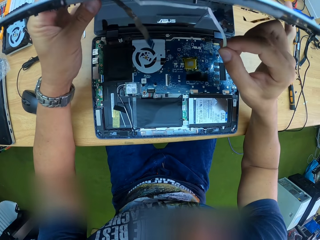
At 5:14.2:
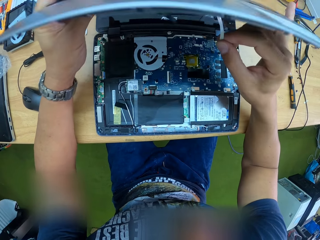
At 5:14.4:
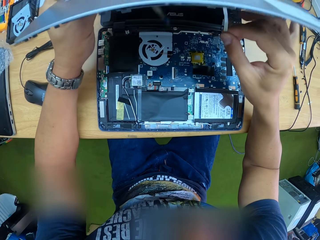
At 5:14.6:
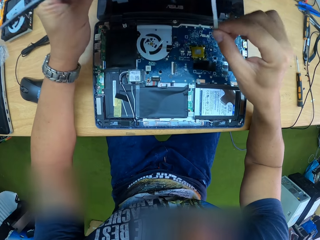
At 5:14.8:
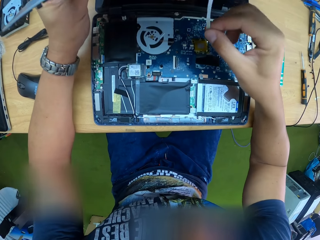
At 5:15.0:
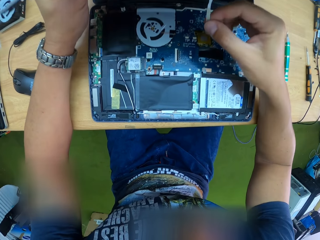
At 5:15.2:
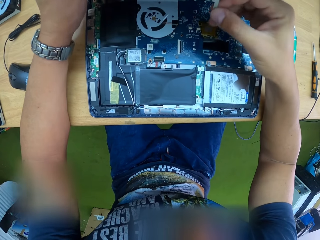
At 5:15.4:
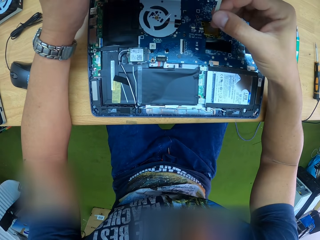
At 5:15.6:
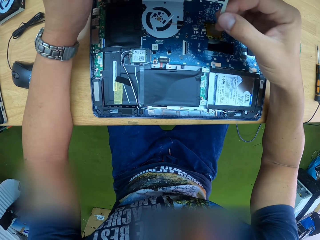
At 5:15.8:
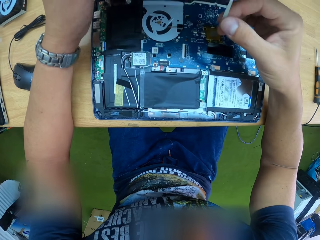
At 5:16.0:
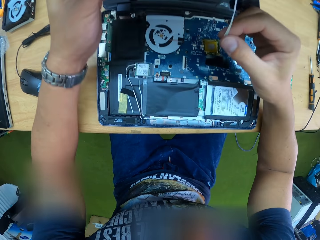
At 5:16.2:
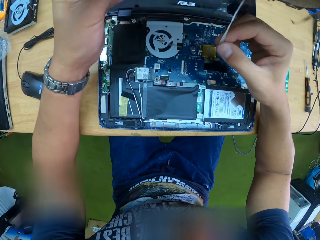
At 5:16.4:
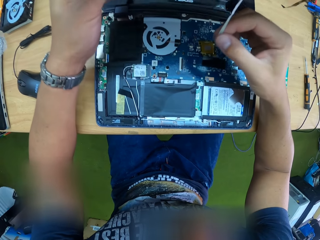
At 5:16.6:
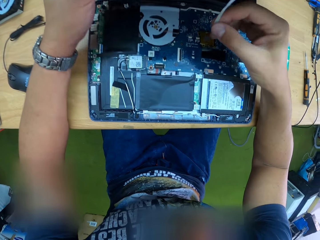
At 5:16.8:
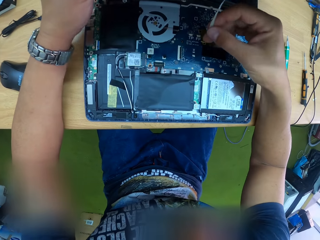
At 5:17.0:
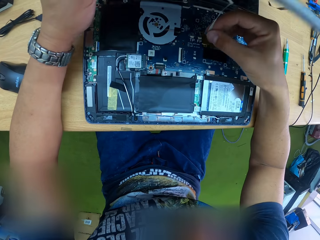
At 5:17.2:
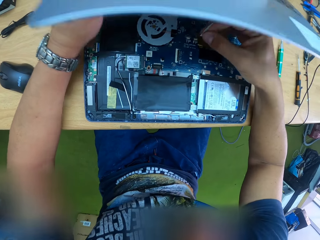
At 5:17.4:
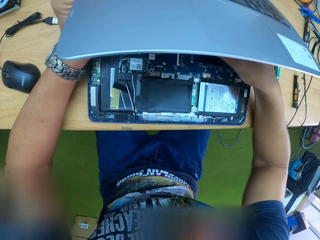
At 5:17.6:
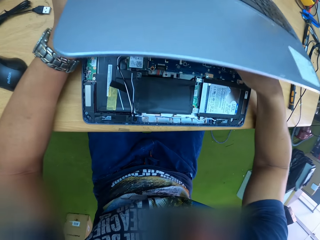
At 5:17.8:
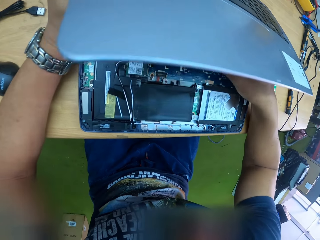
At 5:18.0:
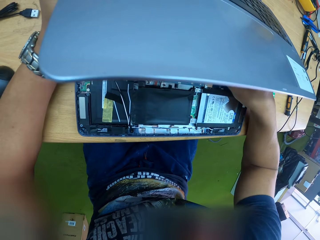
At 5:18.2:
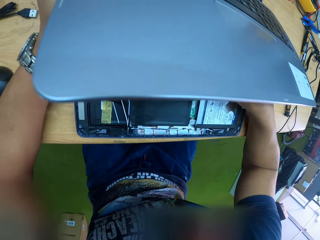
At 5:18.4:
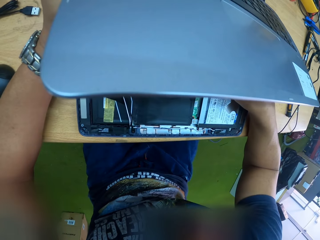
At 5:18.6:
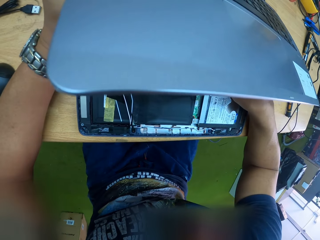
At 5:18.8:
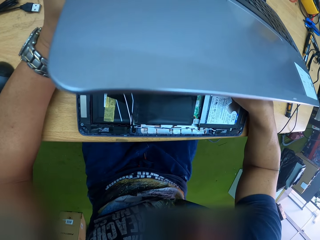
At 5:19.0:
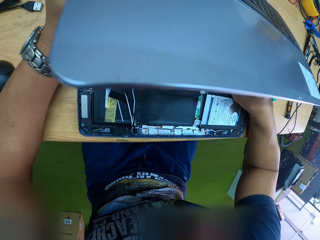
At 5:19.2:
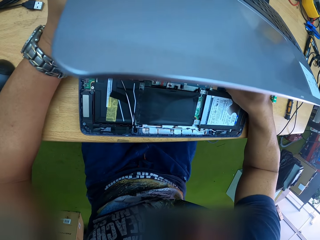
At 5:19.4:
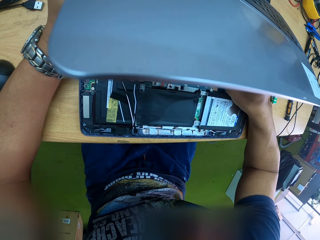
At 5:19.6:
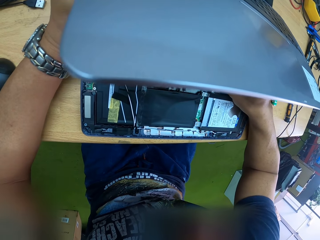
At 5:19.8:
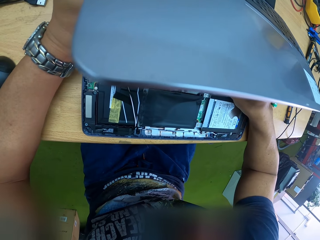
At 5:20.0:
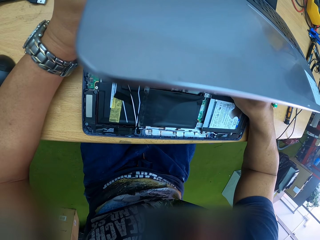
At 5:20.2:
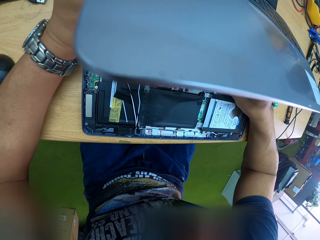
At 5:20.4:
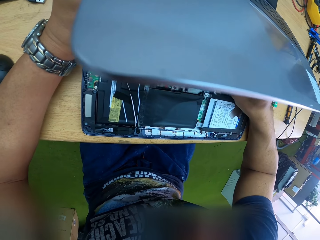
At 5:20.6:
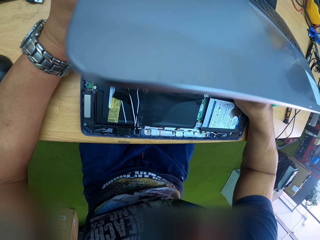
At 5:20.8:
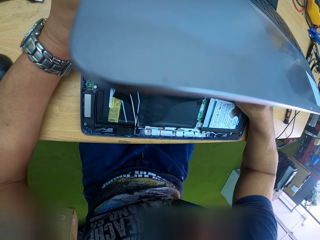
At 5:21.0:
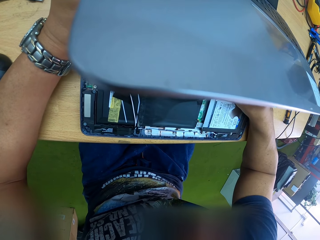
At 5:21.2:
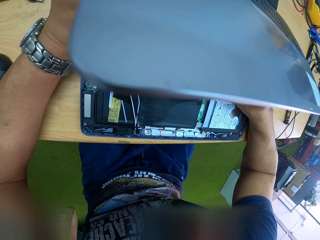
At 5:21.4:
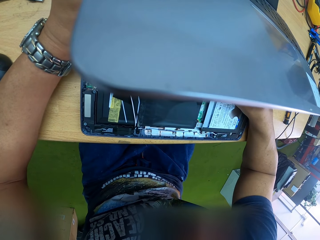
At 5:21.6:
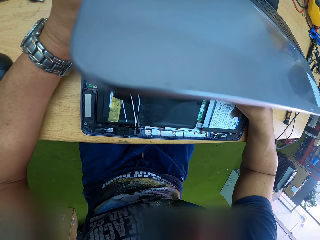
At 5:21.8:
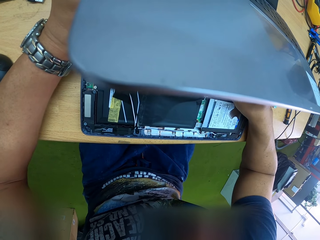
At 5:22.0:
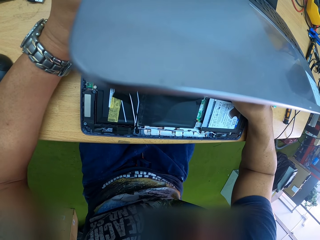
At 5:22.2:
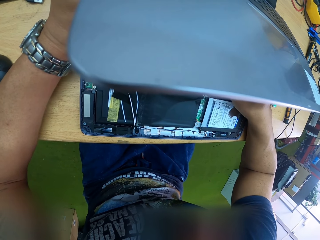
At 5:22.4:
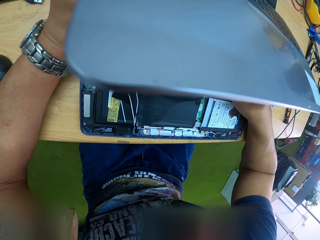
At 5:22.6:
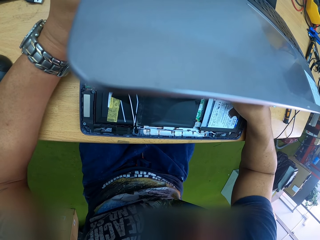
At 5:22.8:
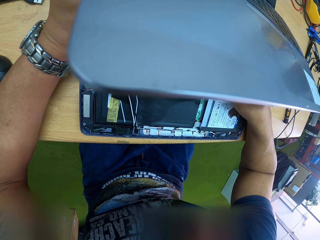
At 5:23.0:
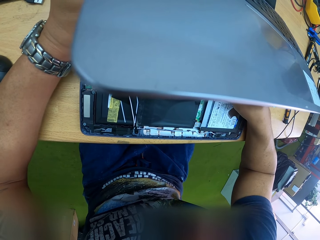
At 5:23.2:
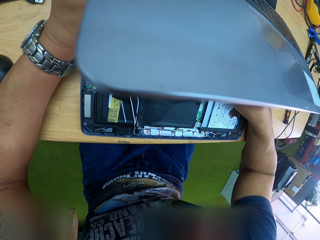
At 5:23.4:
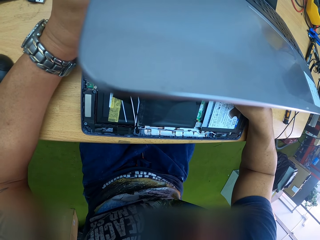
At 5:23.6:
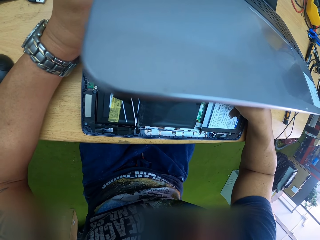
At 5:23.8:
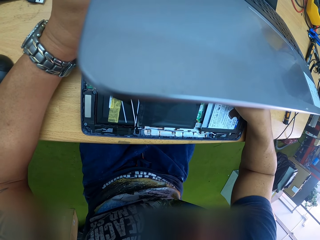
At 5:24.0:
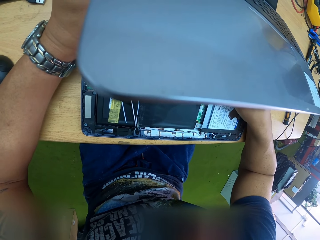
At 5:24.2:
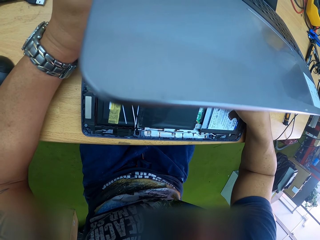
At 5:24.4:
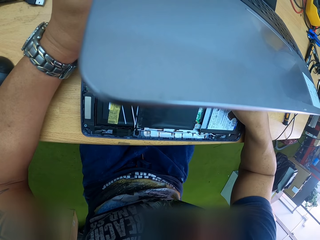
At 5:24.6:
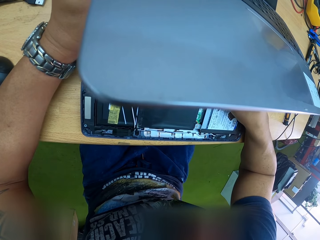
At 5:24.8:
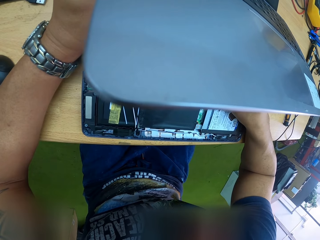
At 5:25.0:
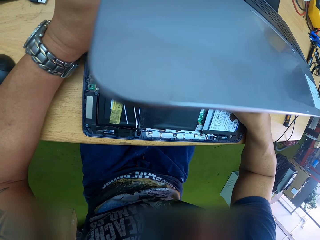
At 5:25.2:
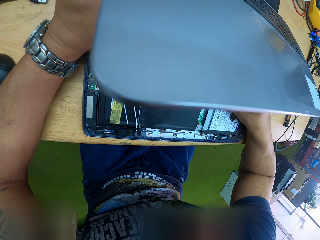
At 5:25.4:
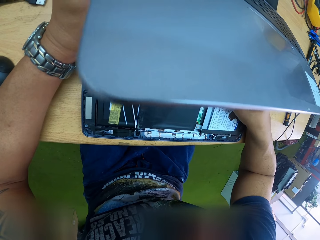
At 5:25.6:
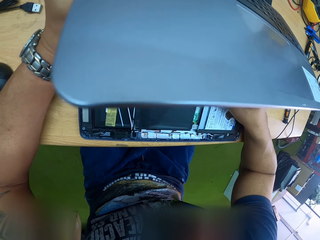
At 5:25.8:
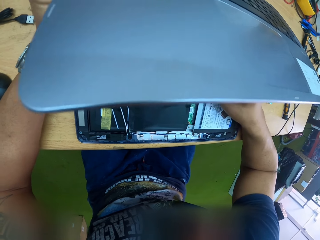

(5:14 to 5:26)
The camera wearer attaches the flexible ribbon cable to the system board with his right hand. He fixes the palm rest assembly on the system board.

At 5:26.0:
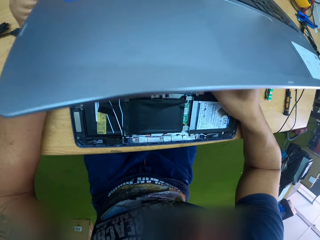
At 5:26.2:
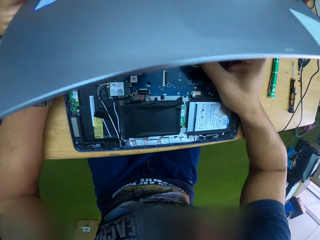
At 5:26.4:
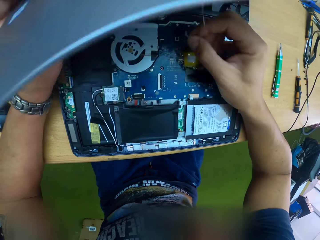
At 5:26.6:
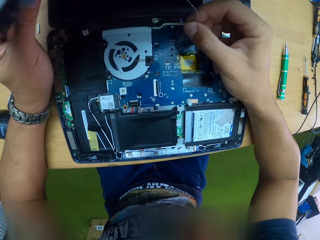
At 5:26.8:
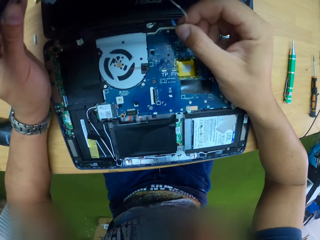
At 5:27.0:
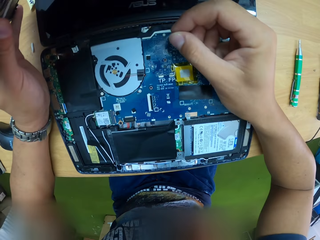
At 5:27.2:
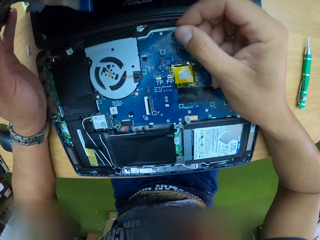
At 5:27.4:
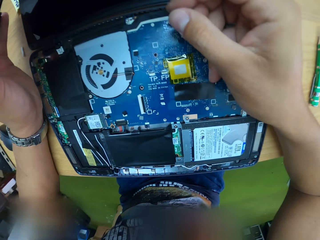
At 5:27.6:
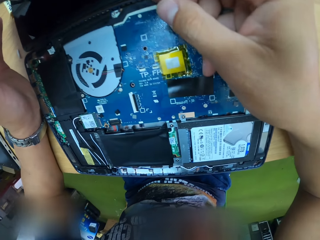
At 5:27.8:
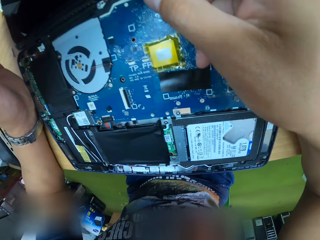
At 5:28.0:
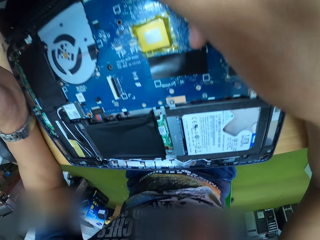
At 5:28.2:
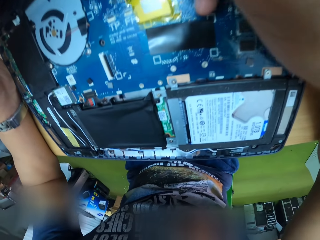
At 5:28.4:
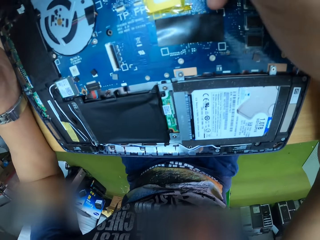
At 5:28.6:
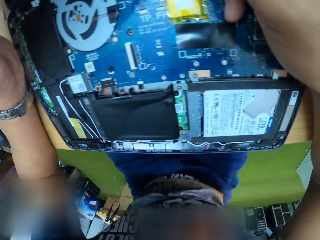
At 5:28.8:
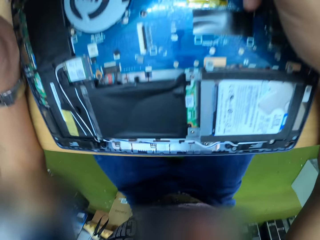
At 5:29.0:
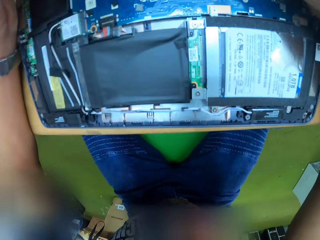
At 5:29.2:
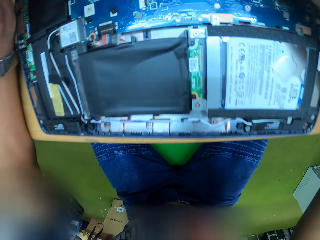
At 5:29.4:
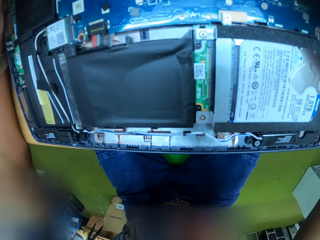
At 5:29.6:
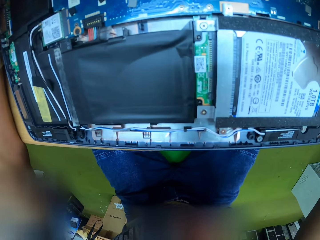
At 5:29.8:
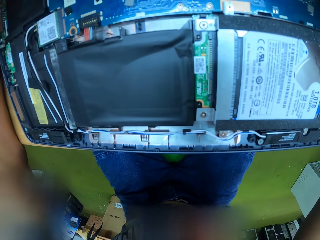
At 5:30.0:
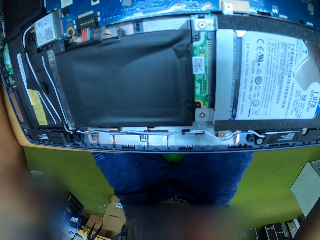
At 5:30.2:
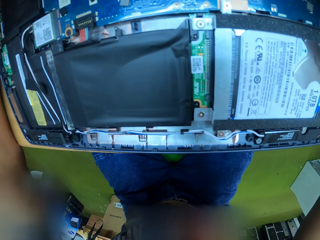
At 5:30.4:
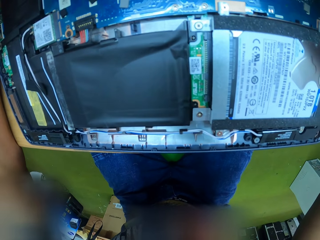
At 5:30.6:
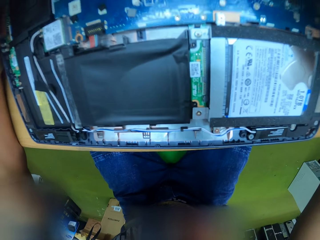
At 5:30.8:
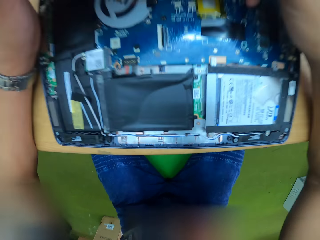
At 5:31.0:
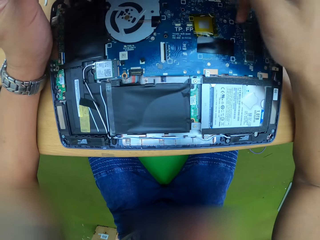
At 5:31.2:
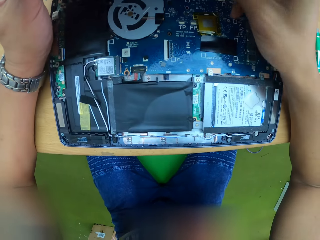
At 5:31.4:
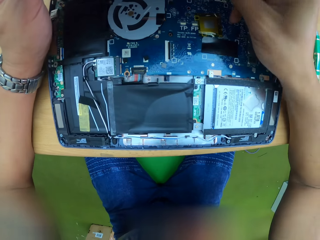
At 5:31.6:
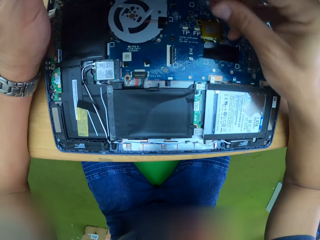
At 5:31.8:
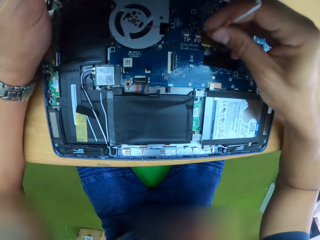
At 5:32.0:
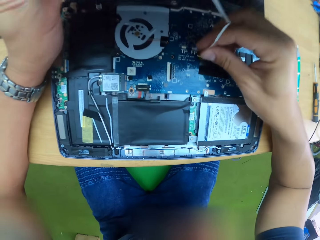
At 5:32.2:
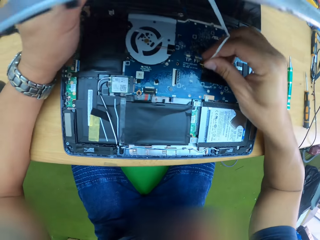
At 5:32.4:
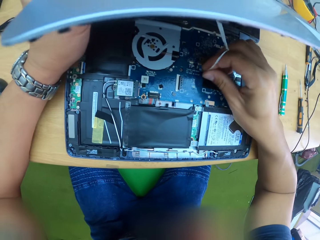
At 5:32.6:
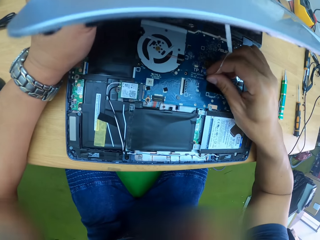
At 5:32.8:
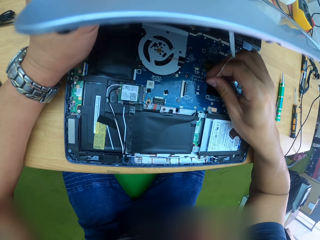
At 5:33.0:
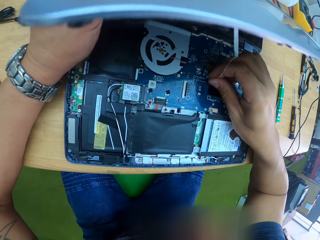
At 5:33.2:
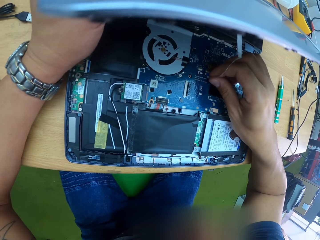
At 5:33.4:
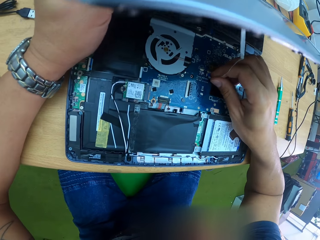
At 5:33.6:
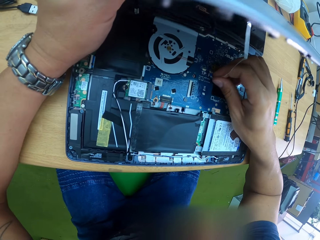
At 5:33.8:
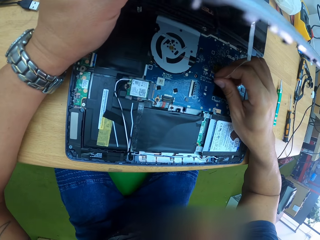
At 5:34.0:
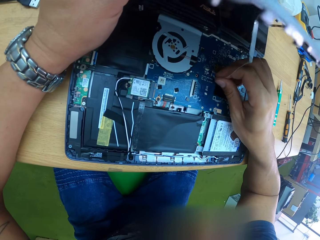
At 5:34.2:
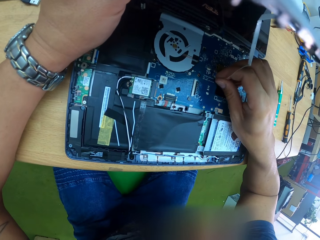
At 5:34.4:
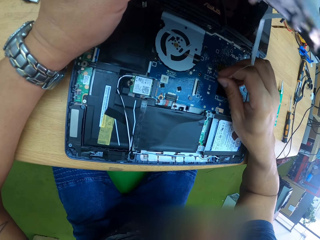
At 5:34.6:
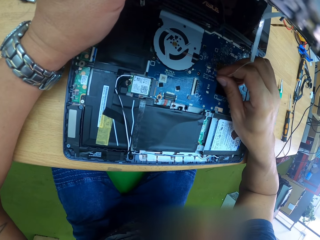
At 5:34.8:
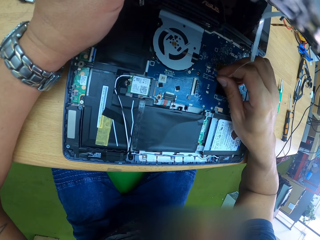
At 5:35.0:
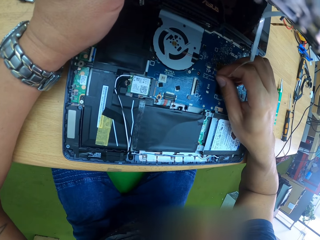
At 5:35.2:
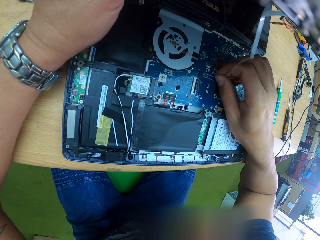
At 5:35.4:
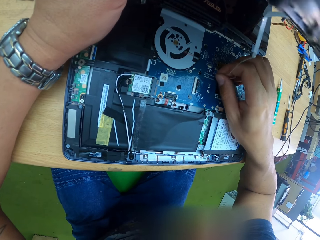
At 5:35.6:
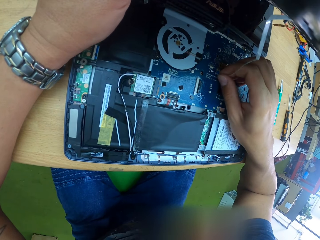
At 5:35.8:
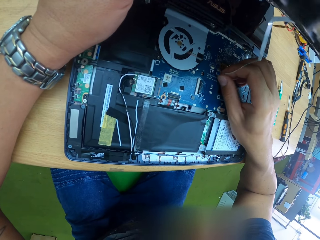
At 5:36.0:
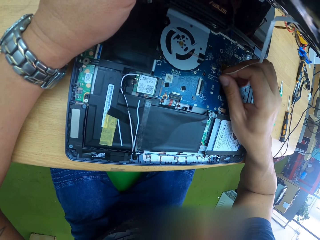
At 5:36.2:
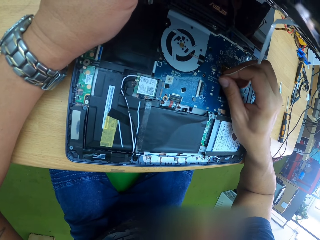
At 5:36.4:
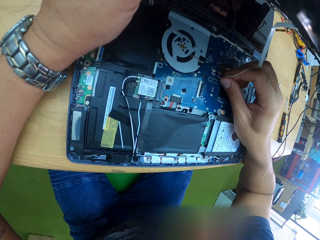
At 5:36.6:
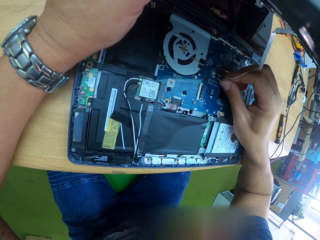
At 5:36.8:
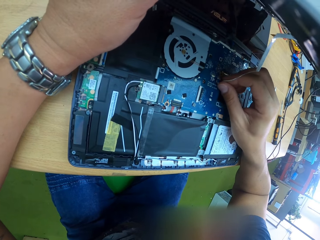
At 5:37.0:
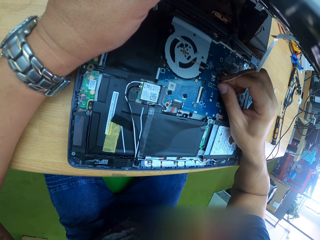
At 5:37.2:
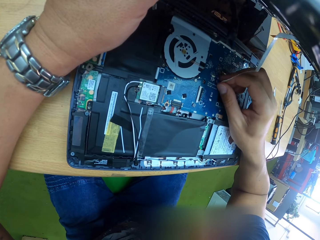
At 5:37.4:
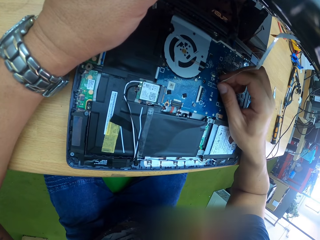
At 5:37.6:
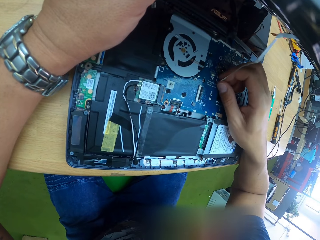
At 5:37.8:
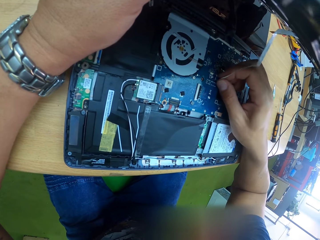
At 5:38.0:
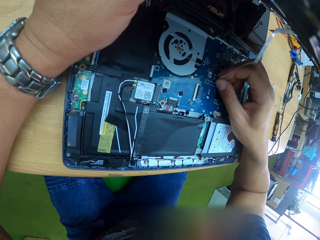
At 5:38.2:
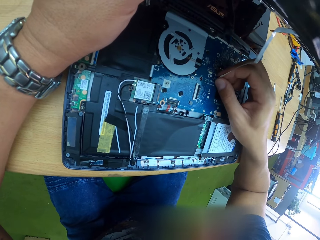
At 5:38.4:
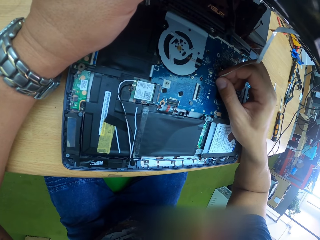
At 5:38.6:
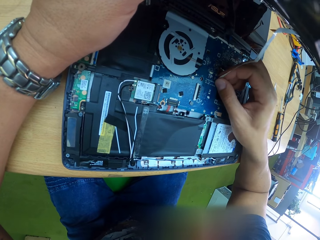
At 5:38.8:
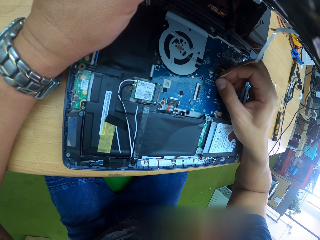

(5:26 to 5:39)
The camera wearer looks at the system board. He holds the flexible ribbon cable with his right hand and attaches the flexible ribbon cable to the system board with his right hand. He fixes the palm rest assembly on the system board.
